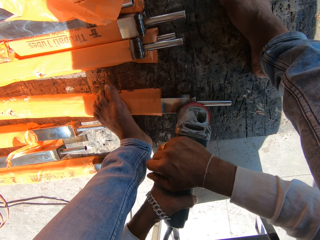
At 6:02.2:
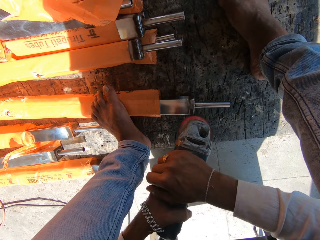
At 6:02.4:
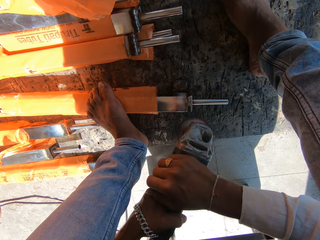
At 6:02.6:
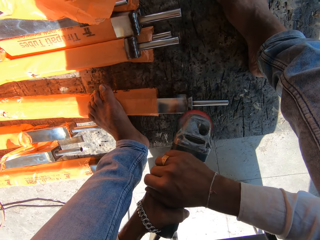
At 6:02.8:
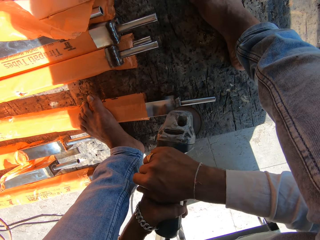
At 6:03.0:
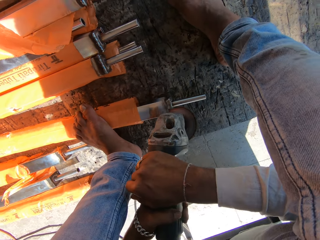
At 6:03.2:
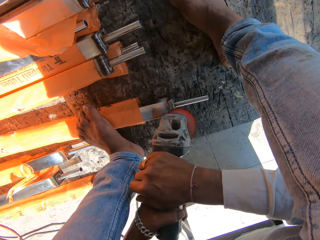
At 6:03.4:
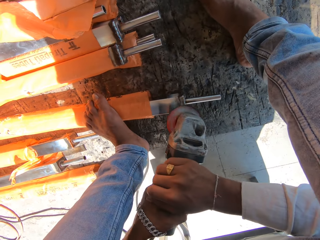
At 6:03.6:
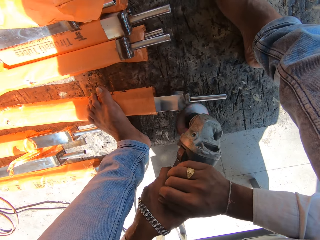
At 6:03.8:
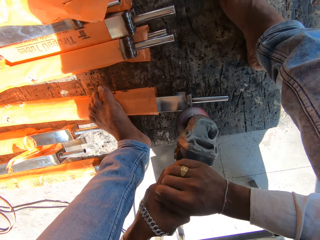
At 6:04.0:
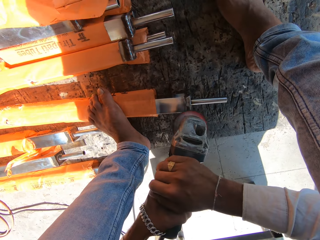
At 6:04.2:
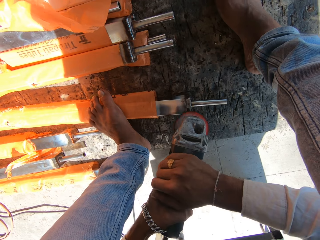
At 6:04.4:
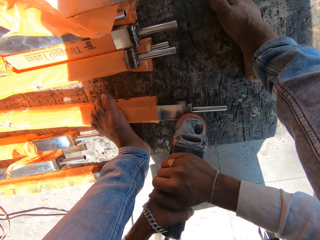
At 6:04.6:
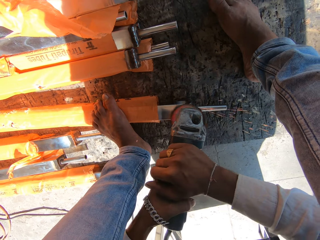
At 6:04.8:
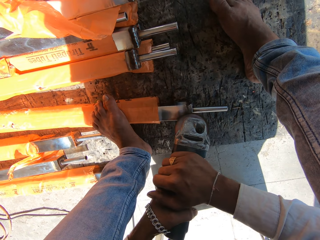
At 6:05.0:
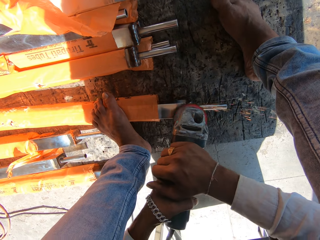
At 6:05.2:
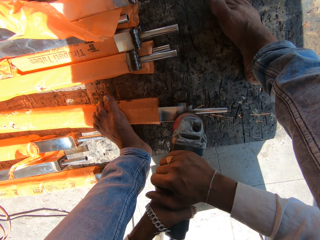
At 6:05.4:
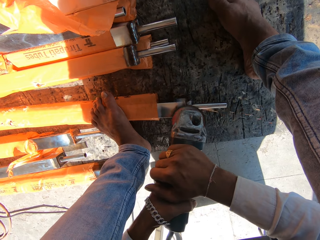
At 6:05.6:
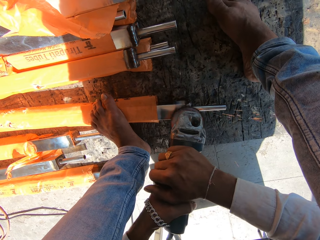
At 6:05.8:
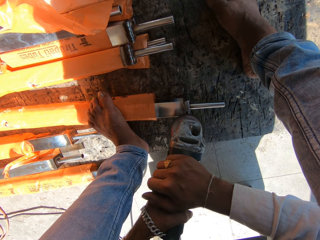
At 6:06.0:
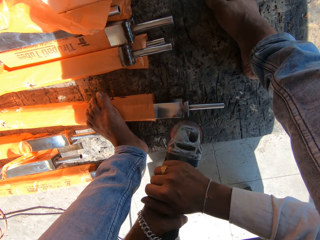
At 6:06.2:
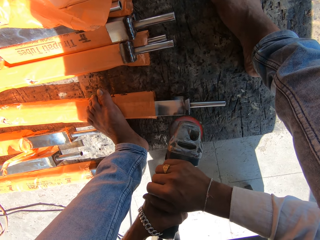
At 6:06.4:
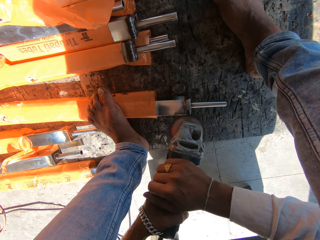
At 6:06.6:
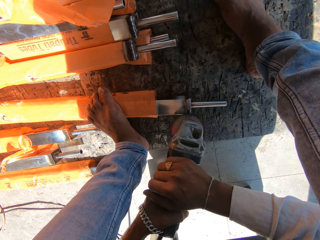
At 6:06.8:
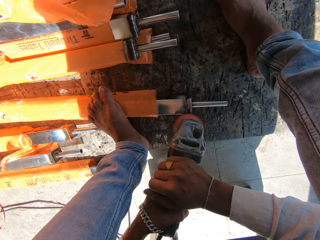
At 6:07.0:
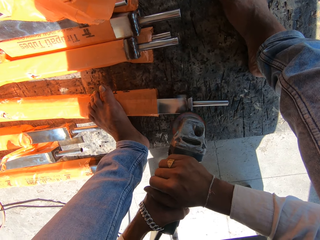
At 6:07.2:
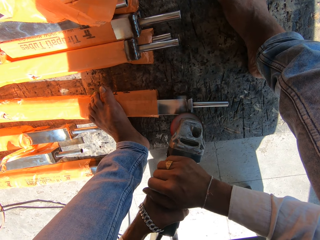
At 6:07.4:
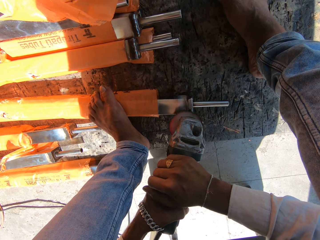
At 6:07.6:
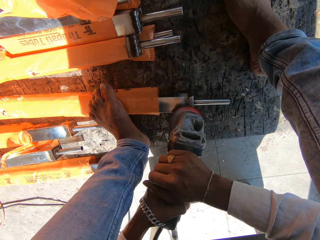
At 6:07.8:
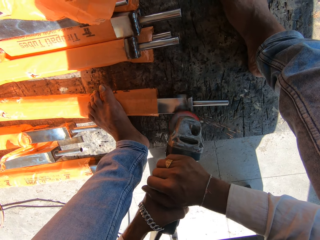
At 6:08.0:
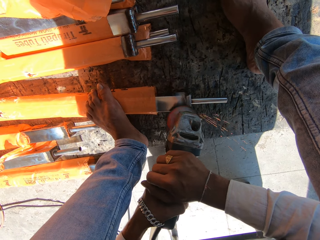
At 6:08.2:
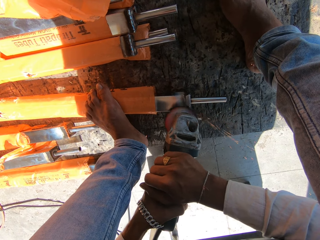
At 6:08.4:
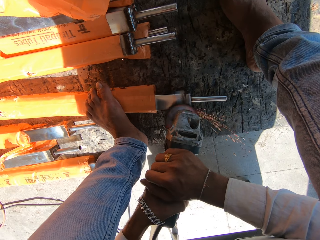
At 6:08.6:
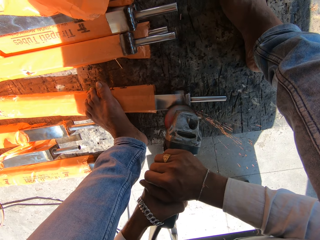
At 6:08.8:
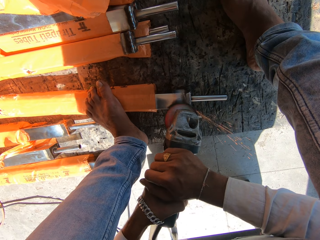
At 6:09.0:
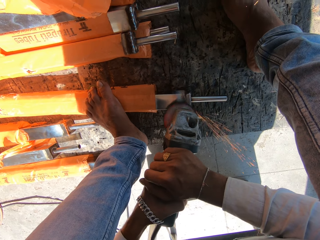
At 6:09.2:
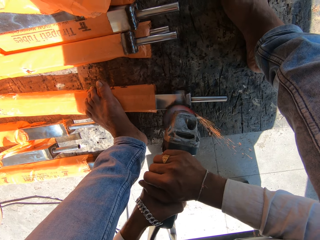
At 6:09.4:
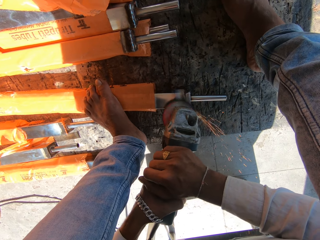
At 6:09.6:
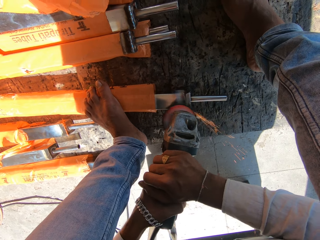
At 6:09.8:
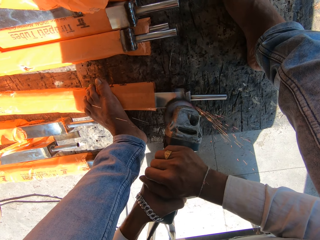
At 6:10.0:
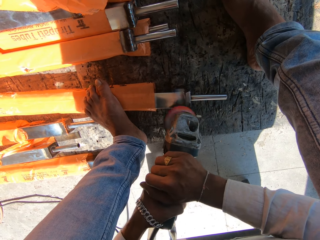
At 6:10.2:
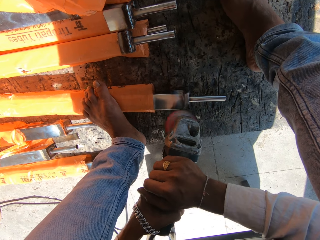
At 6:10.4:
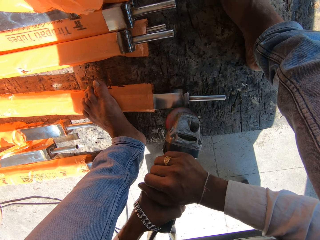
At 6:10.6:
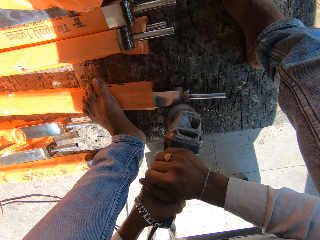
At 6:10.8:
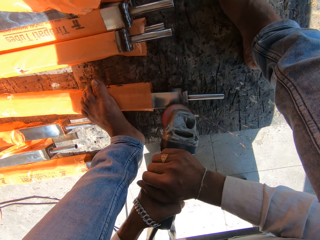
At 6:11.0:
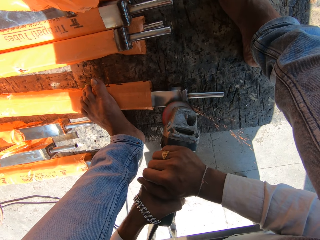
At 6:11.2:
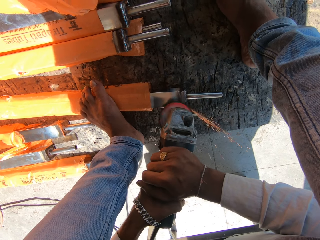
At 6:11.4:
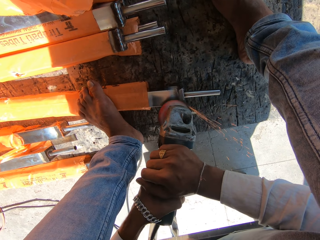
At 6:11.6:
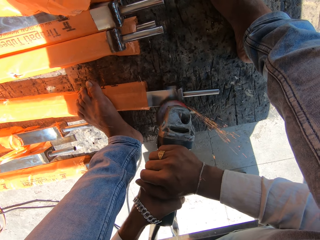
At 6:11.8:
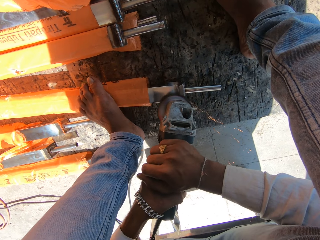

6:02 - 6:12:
The camera wearer moves the angle grinder with both hands. They polish the metal tube on the floor with the angle grinder in both hands.

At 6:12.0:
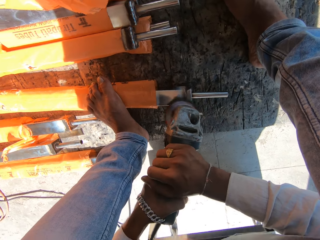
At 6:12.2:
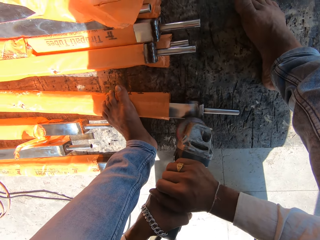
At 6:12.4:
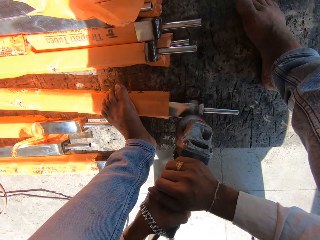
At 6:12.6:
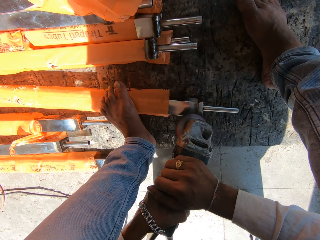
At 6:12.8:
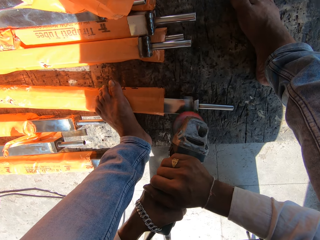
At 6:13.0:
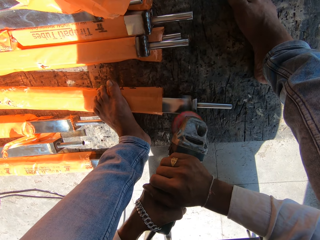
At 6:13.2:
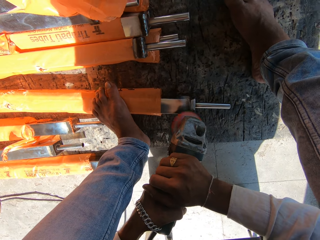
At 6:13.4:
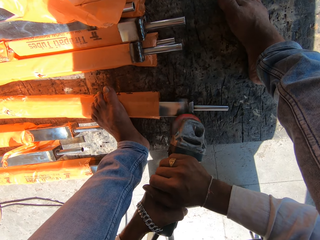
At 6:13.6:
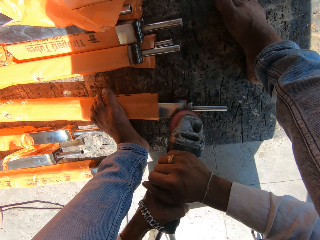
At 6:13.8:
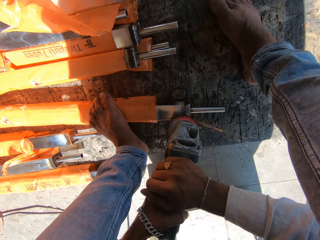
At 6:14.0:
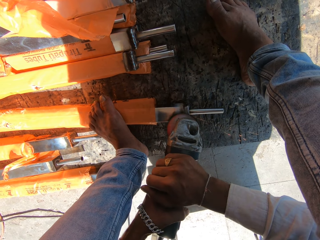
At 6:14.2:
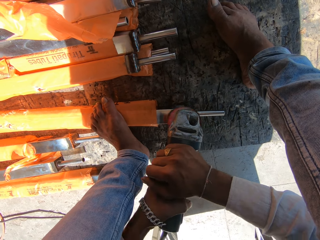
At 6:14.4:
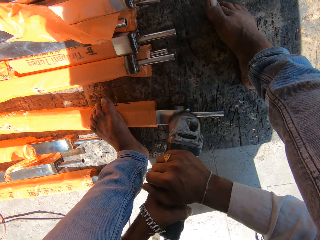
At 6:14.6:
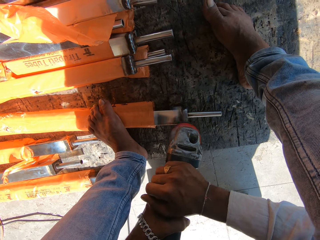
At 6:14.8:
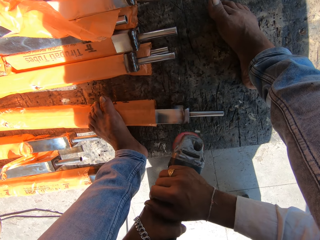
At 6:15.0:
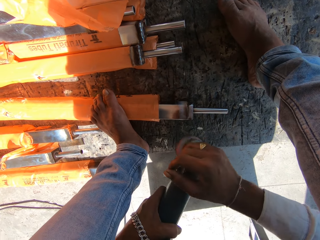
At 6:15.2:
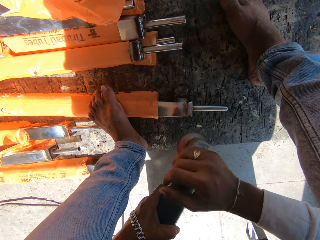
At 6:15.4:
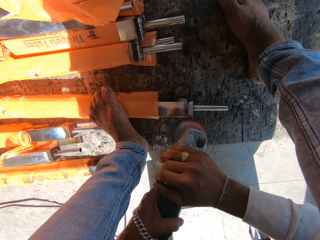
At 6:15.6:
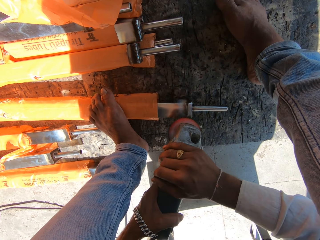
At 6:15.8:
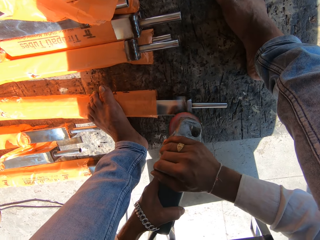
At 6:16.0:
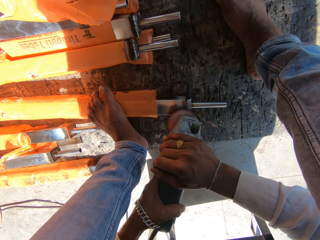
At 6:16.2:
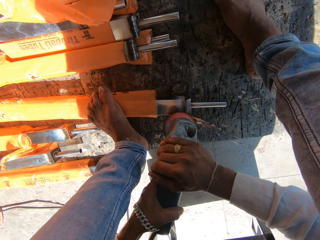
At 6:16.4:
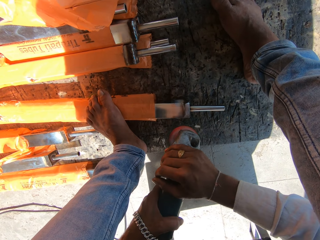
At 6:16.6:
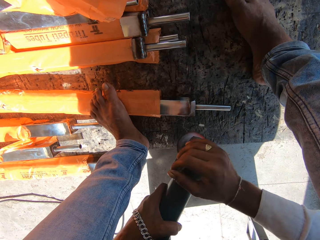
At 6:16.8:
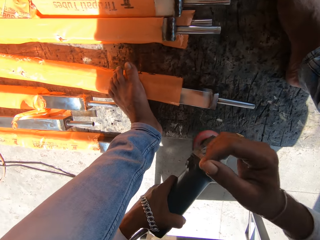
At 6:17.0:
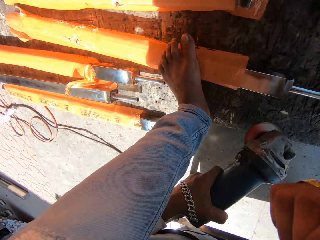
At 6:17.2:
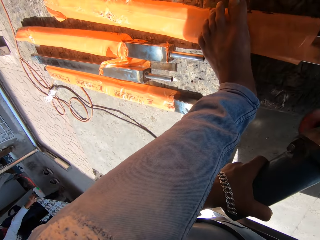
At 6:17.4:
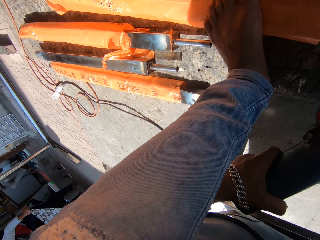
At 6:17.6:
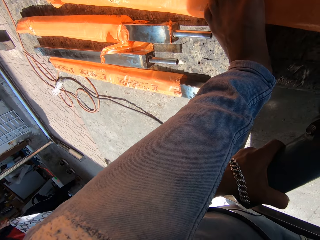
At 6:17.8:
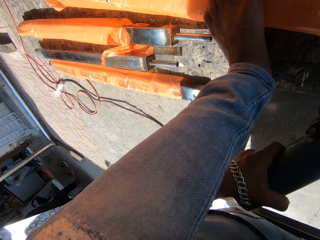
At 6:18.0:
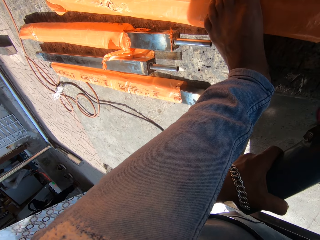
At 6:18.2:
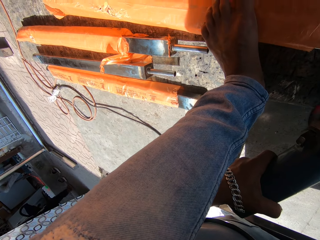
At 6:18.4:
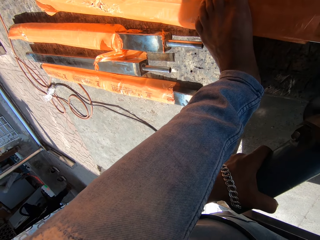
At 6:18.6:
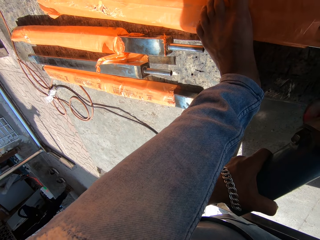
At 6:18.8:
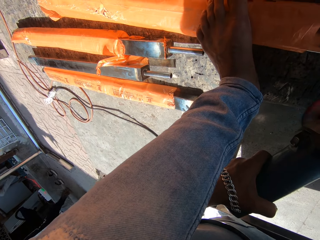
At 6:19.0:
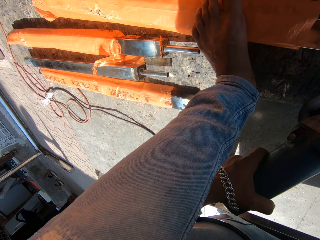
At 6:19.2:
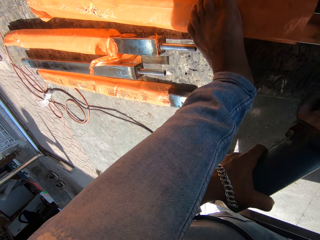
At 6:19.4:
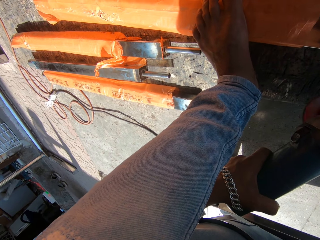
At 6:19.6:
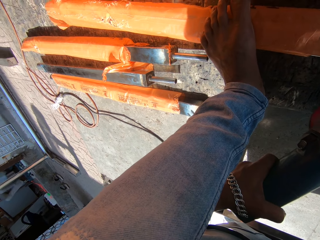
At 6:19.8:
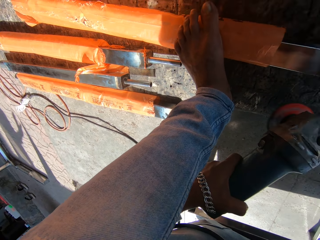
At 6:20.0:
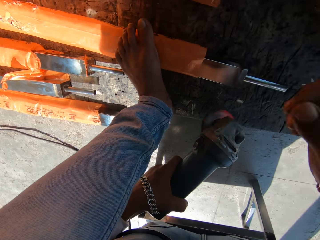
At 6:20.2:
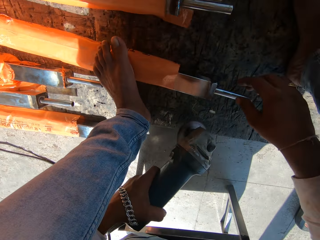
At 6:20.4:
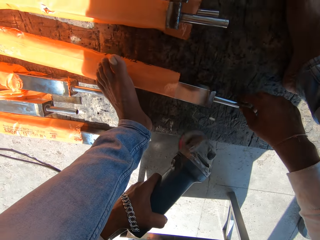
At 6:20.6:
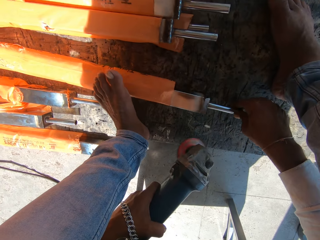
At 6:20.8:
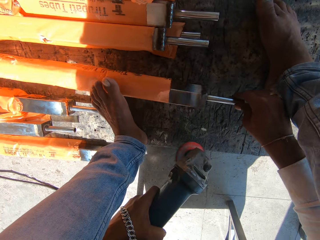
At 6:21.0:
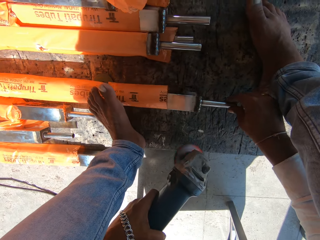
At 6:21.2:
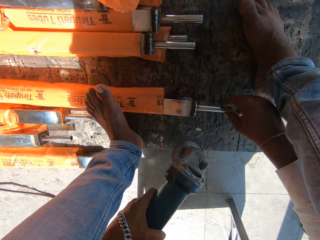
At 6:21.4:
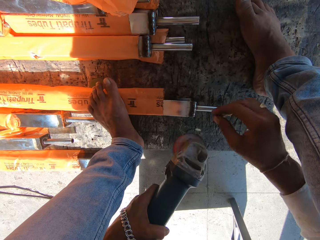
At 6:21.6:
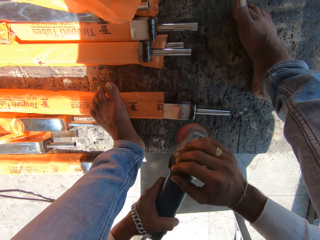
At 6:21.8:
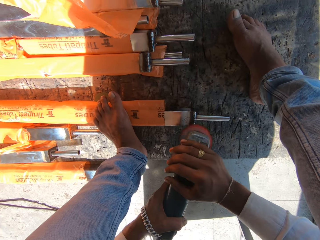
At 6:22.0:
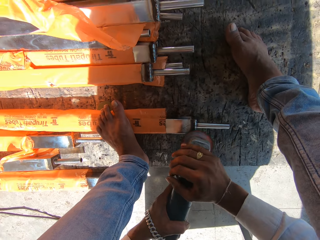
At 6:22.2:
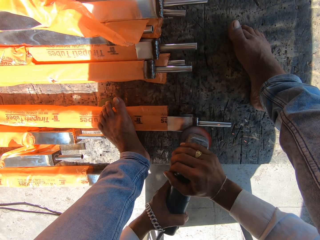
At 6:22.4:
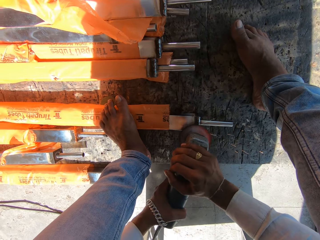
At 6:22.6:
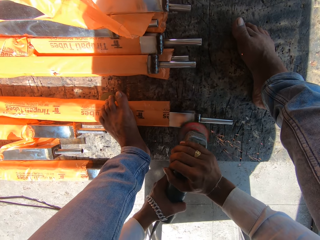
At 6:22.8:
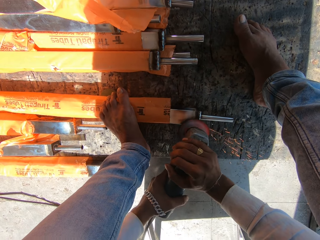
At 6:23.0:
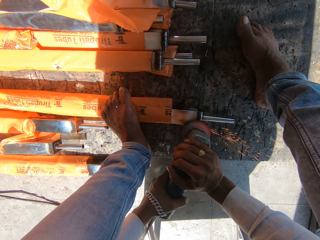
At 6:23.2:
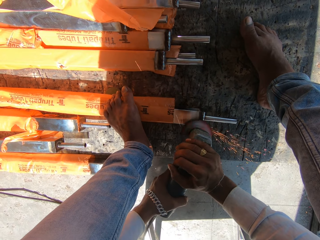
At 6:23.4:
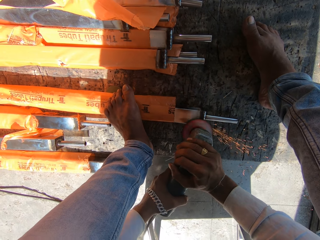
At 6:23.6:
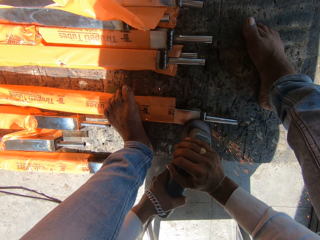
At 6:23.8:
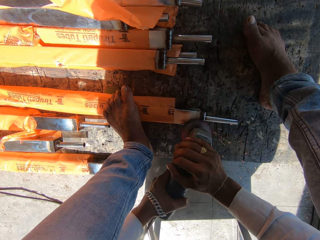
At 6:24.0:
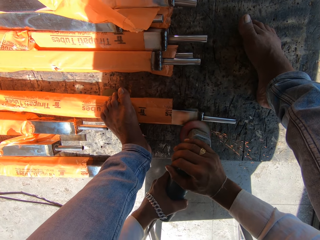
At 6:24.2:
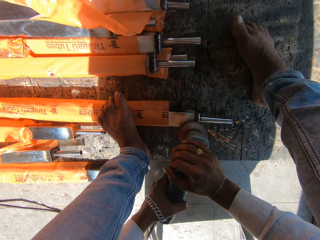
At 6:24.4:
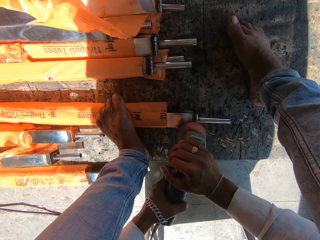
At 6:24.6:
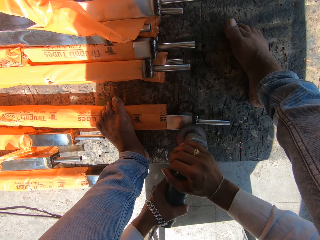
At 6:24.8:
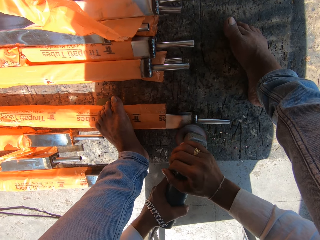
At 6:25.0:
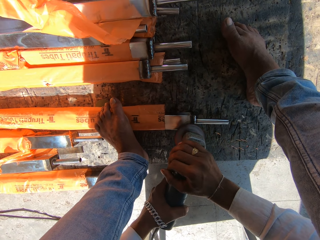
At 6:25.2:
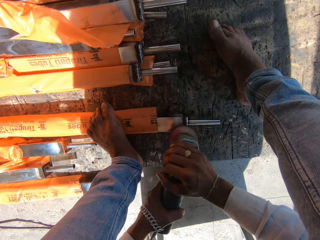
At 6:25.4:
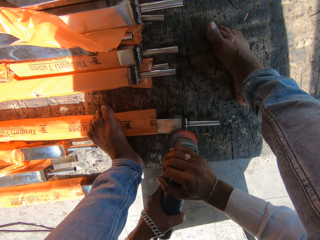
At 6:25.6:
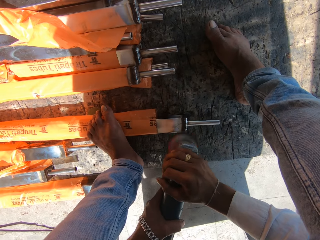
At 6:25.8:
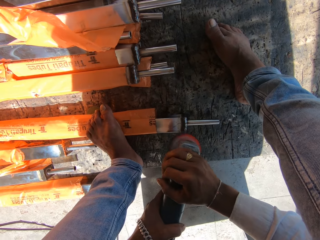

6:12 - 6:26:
The camera wearer adjusts his right hand on the angle grinder. He polishes the metal tube on the floor with the angle grinder in both hands. He holds the angle grinder with his left hand. A man lifts a glass screen from the floor with both hands. The camera wearer adjusts the metal tube on the floor with his right hand. He touches the tirupati tube. He holds the angle grinder with both hands. He polishes the metal tube on the floor with the angle grinder in both hands. He welds.
